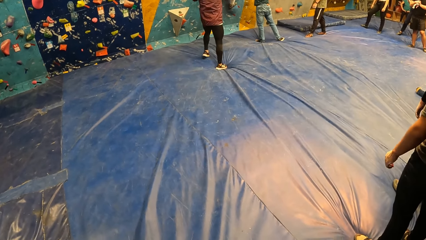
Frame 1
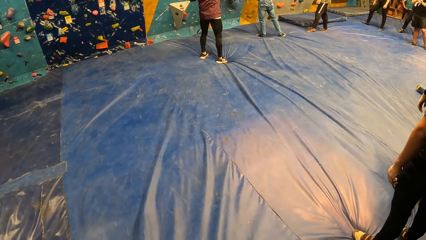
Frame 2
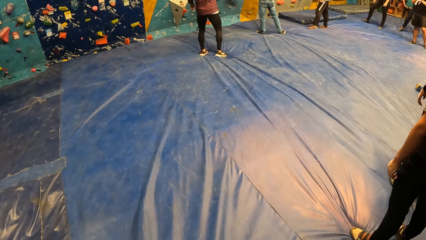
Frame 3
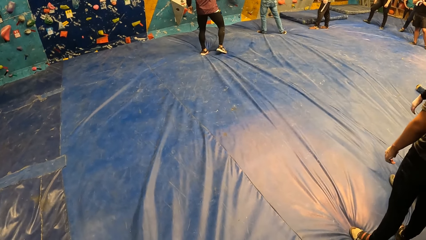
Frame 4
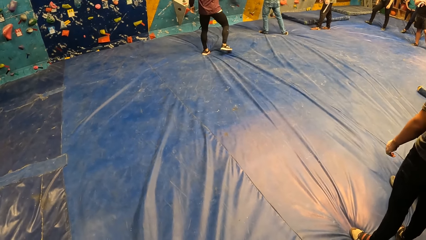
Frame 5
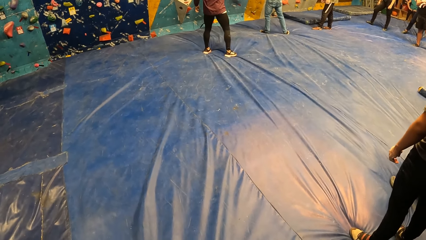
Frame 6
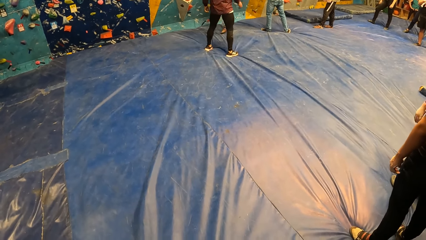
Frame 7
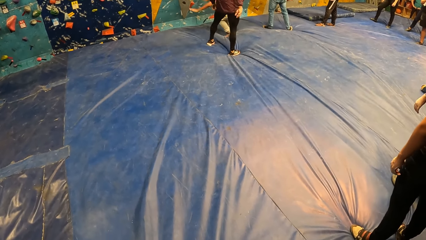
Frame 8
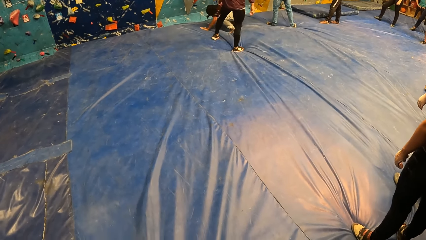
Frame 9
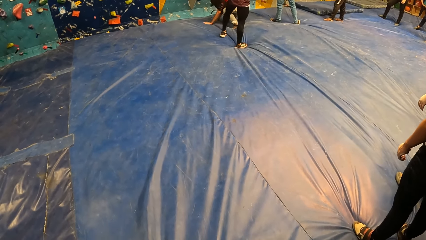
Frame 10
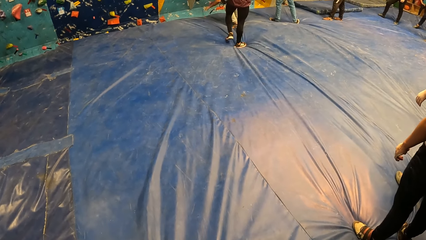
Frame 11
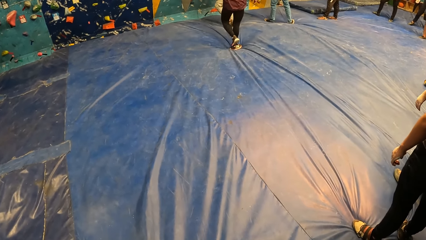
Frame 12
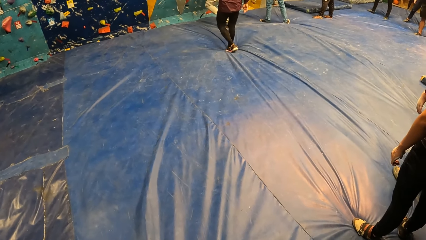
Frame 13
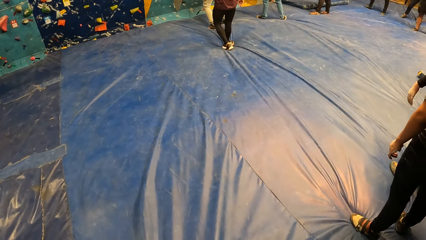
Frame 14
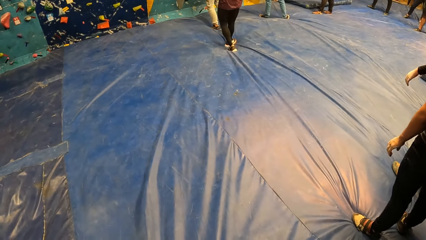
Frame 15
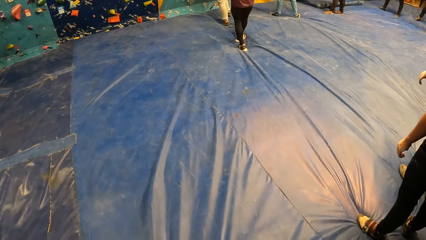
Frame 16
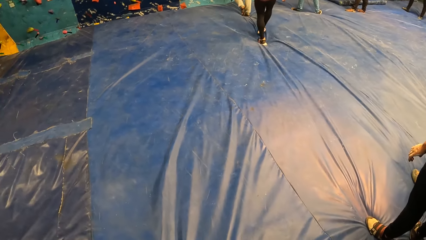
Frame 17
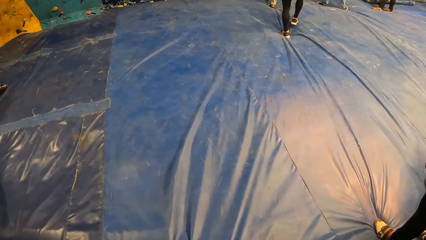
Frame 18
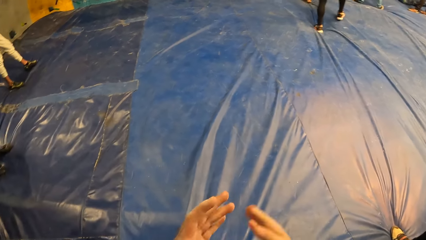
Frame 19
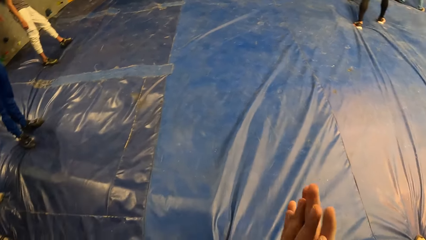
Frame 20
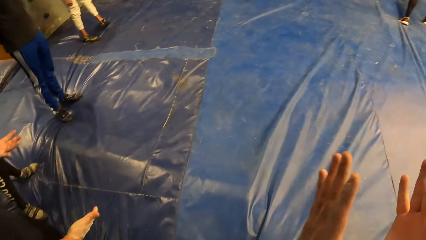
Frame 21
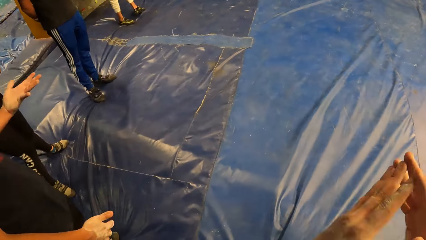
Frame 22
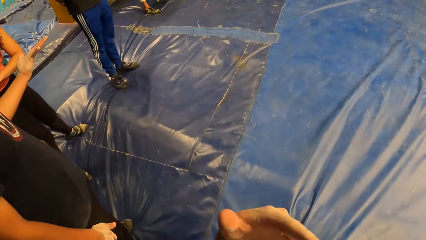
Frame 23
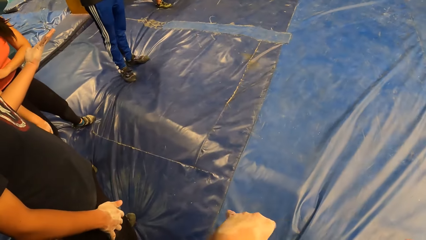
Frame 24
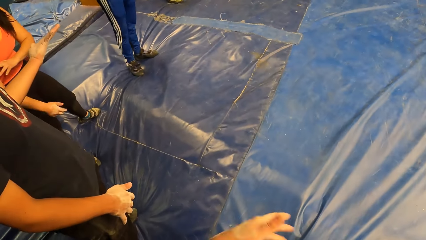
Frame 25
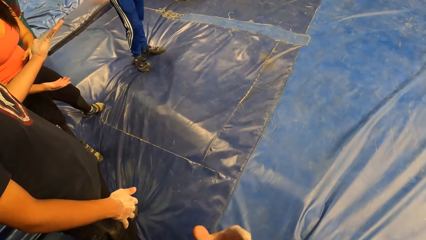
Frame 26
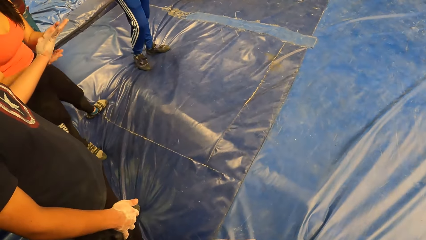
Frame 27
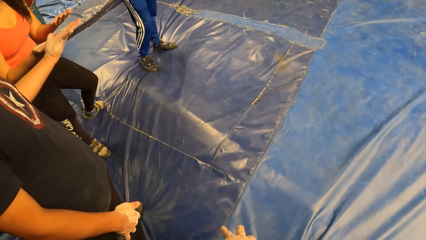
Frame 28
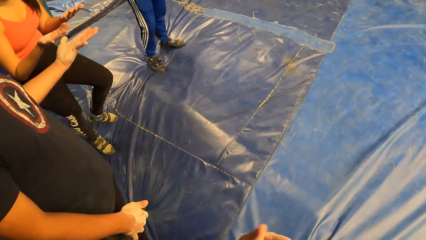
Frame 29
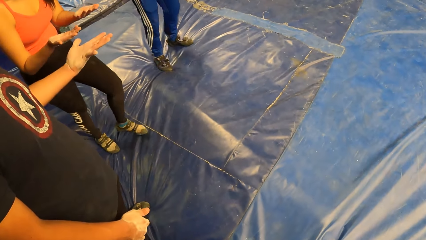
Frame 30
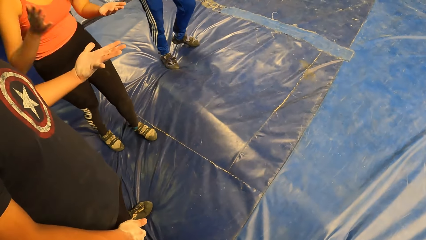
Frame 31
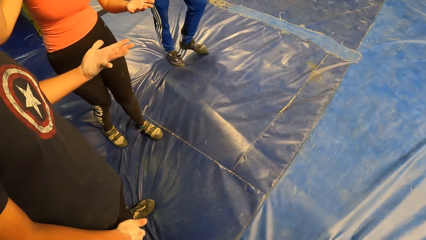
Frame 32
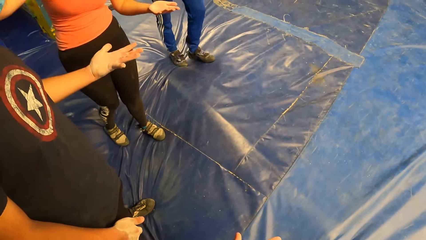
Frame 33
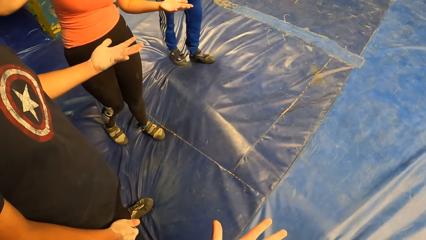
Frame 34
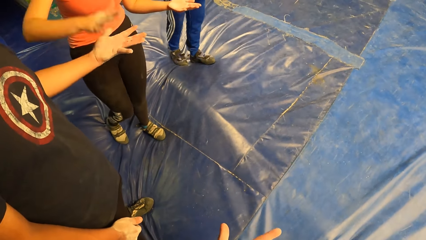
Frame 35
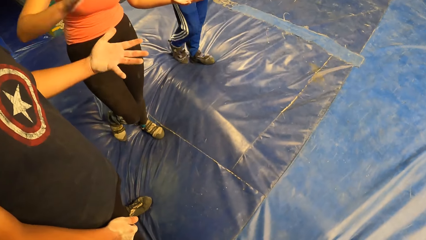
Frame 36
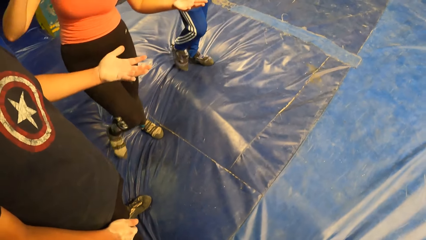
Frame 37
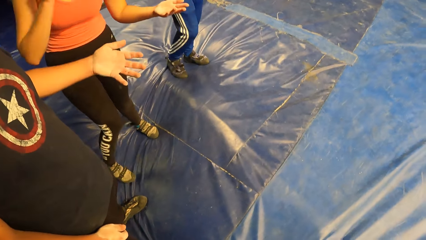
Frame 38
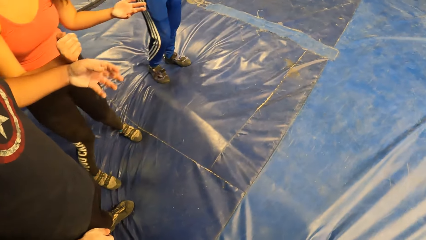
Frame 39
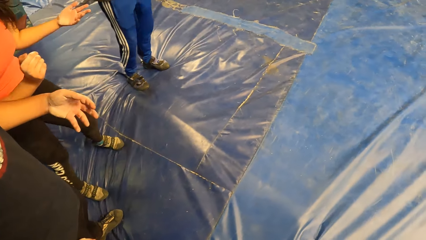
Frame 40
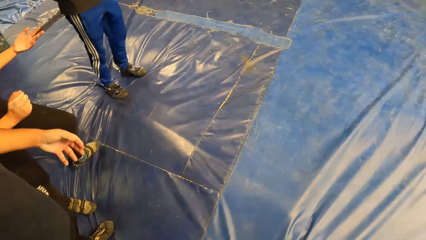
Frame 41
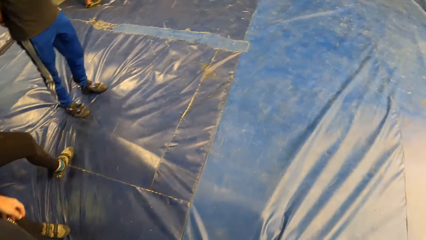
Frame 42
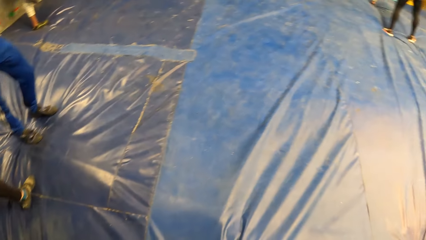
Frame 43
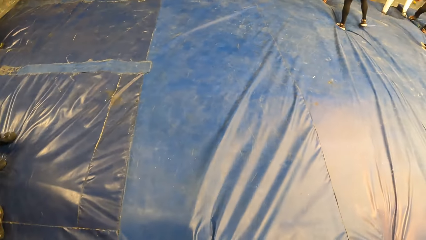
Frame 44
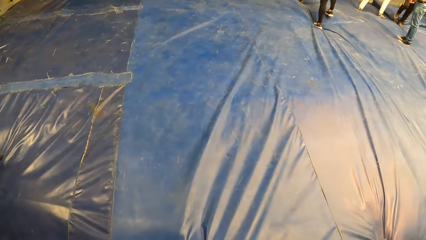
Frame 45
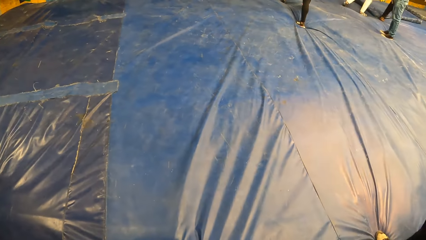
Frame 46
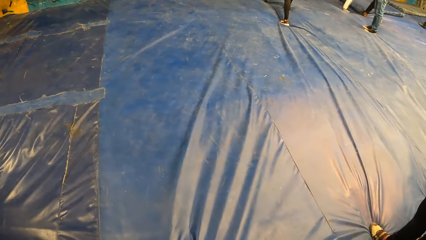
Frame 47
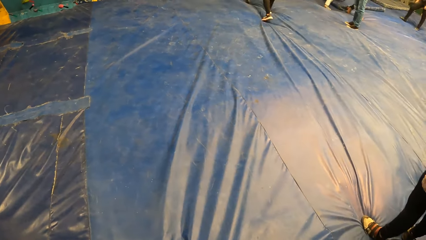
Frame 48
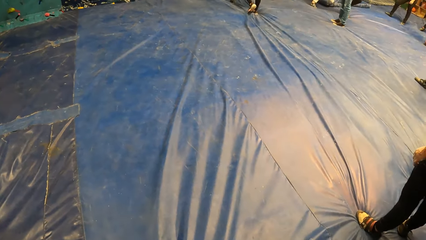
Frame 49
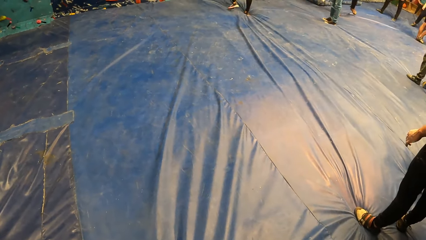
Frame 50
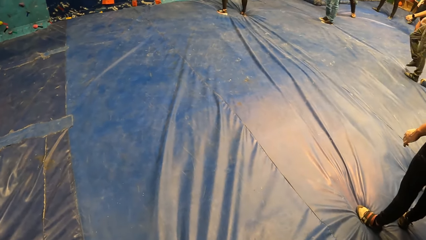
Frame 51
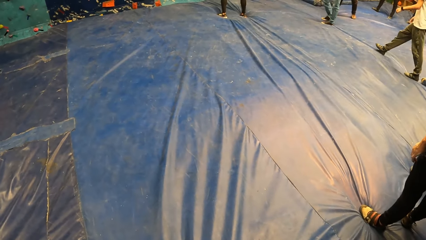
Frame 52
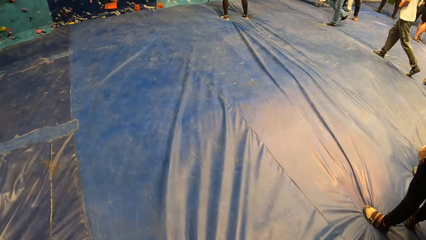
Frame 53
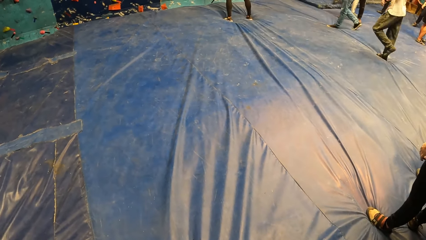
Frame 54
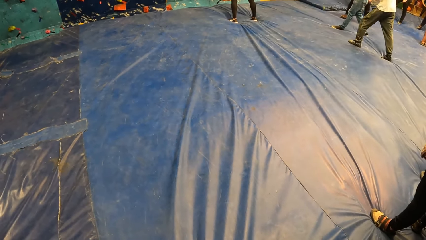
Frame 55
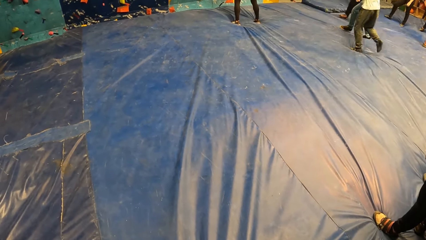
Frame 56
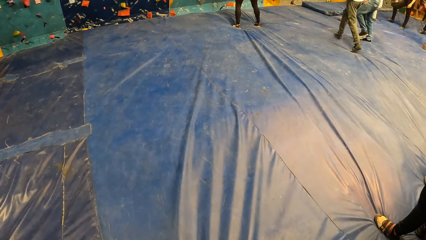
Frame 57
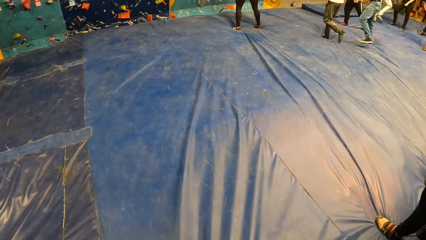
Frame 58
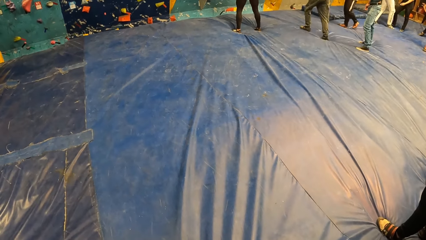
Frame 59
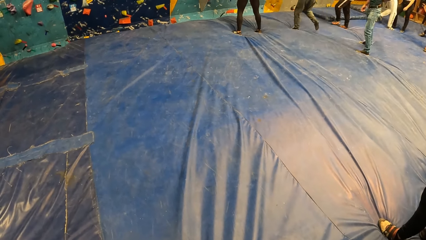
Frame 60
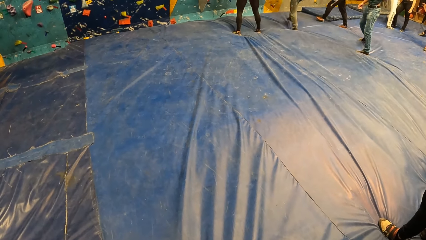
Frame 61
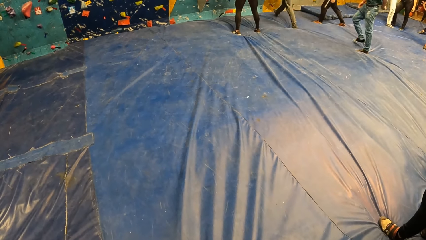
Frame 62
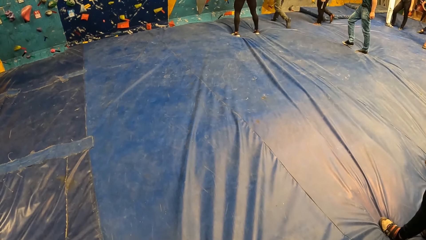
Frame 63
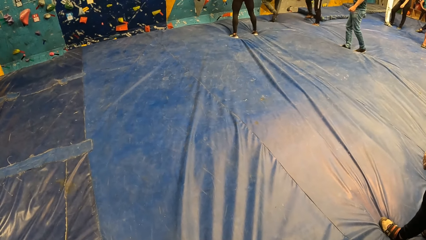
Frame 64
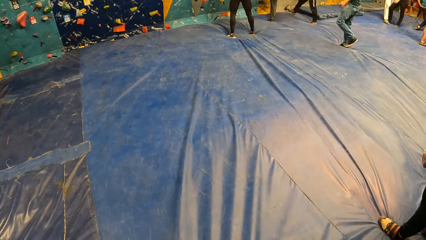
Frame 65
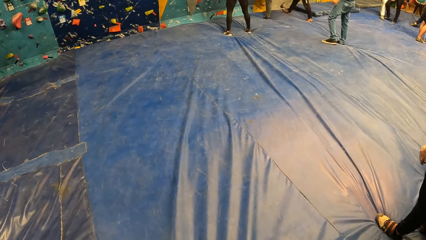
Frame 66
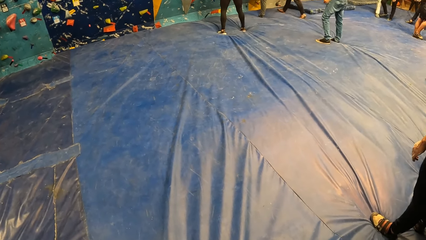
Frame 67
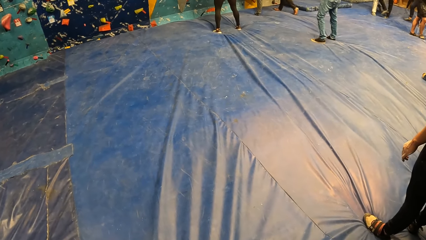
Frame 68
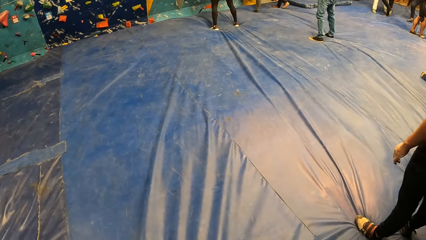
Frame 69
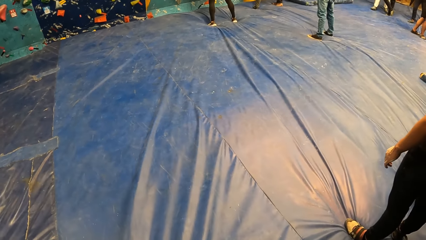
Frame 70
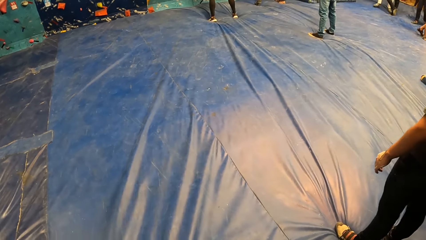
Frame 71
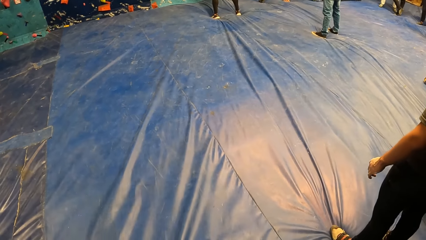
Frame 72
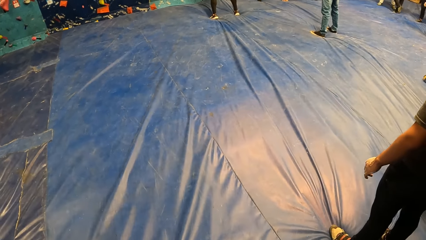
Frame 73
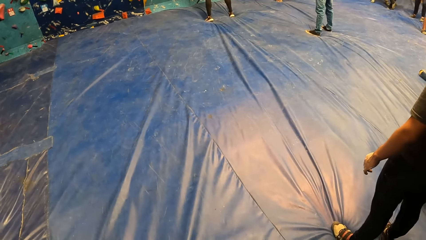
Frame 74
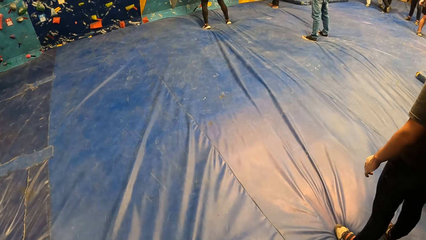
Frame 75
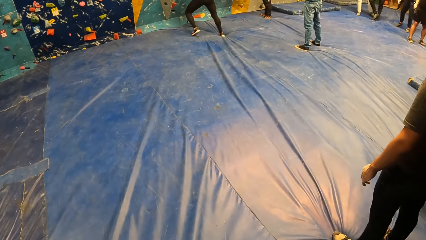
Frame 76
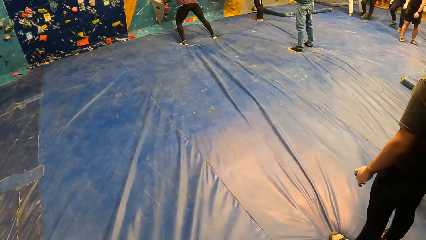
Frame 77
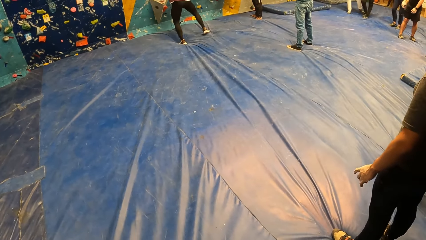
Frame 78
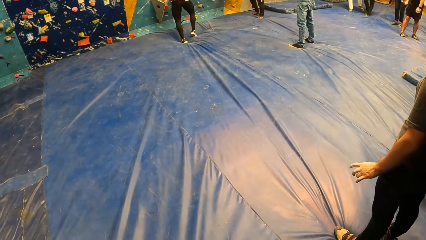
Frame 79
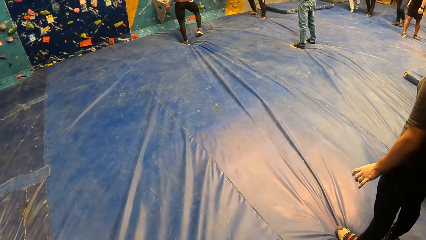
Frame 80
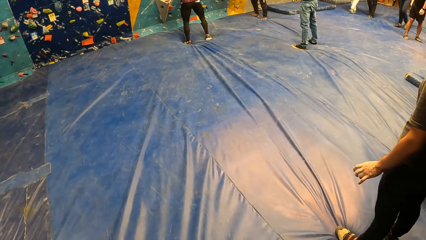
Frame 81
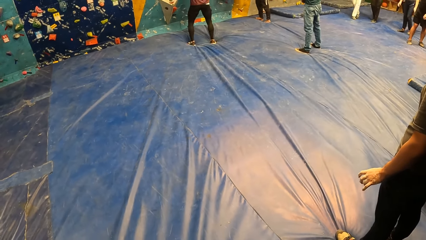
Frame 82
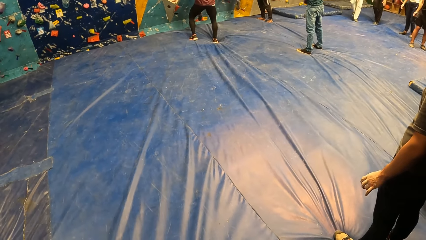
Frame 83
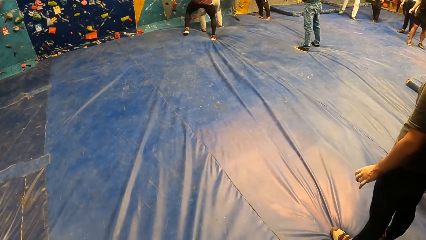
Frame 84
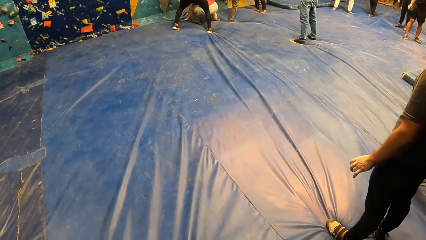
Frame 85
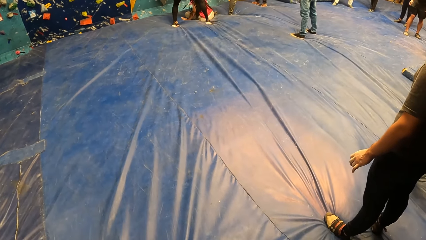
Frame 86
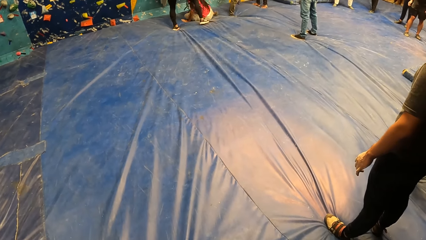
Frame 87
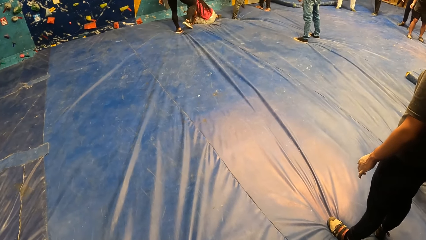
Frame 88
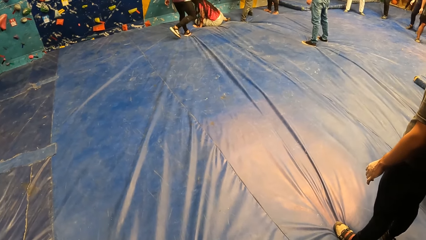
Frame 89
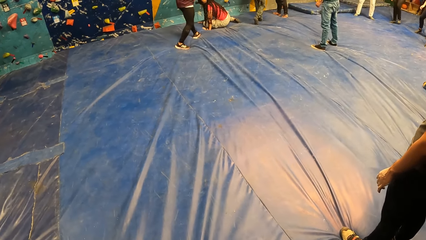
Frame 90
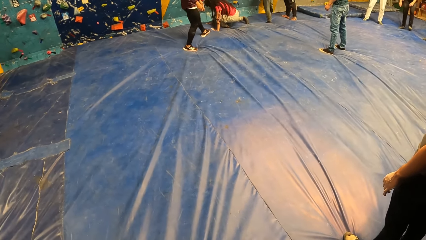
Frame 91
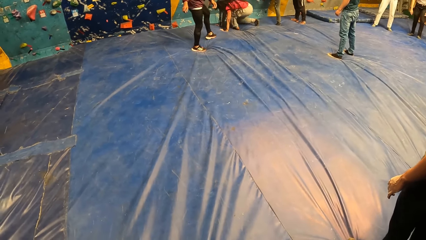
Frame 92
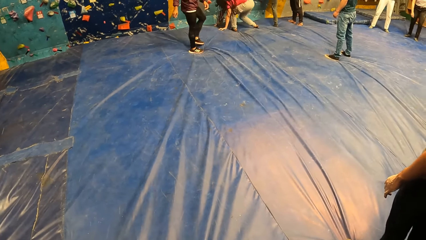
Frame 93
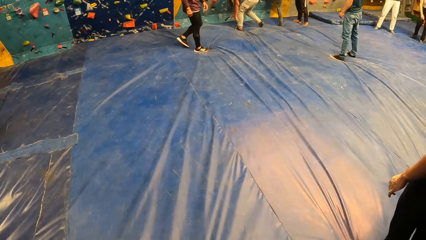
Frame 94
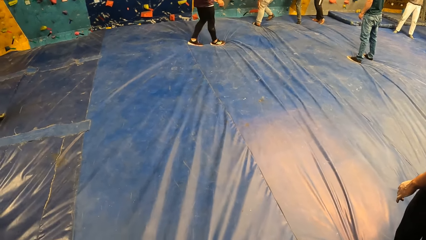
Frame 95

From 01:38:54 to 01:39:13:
The camera wearer claps the hands. A man shows a woman his hand. The woman claps the man's hand. The camera wearer looks around the floor. Another man walks towards the wall. The other man climbs the wall. Another man moves to the wall. Another woman jumps from the wall.
